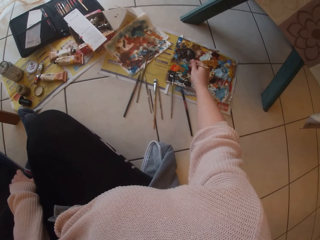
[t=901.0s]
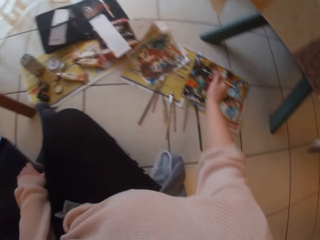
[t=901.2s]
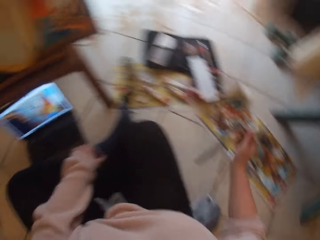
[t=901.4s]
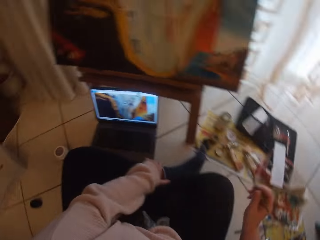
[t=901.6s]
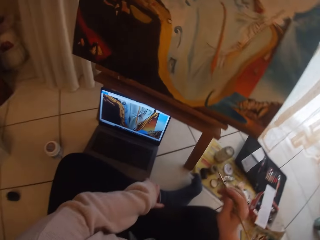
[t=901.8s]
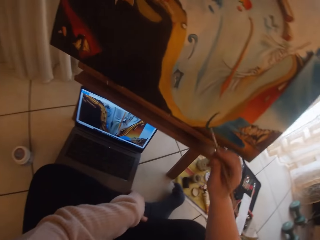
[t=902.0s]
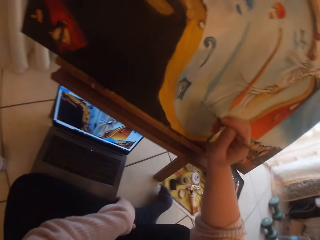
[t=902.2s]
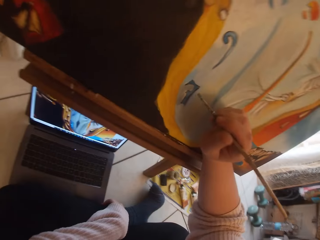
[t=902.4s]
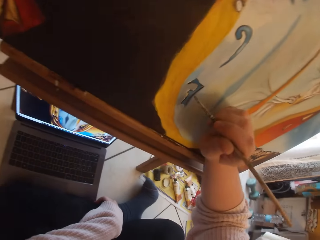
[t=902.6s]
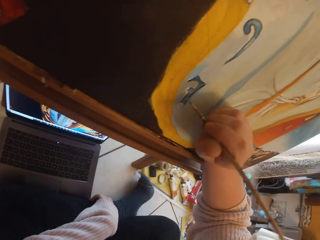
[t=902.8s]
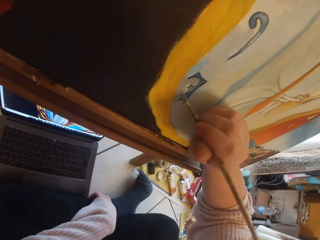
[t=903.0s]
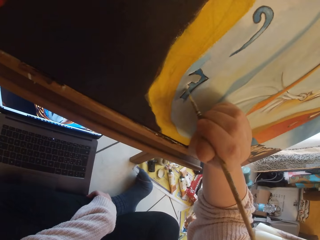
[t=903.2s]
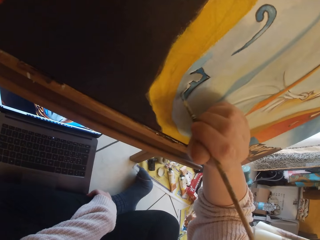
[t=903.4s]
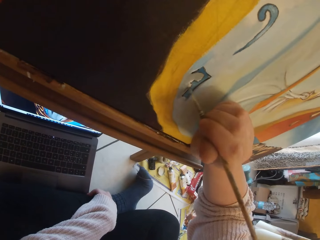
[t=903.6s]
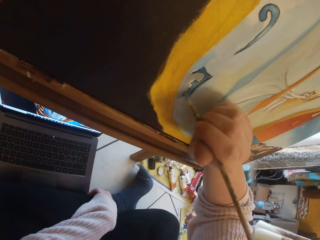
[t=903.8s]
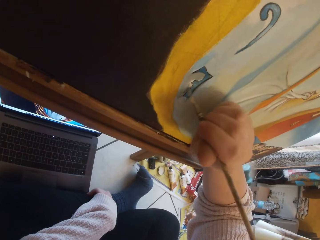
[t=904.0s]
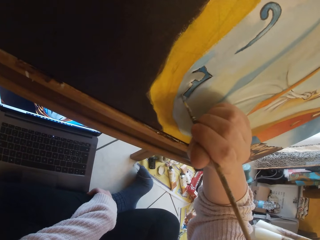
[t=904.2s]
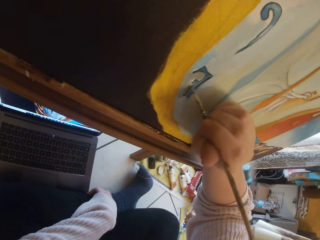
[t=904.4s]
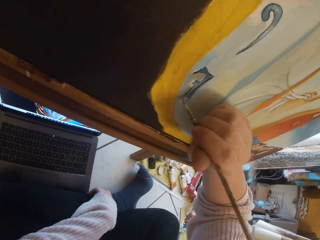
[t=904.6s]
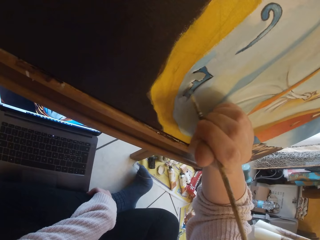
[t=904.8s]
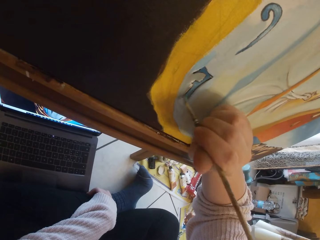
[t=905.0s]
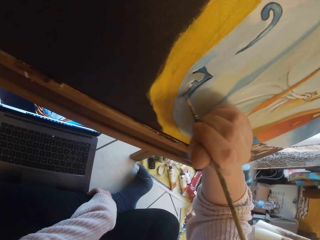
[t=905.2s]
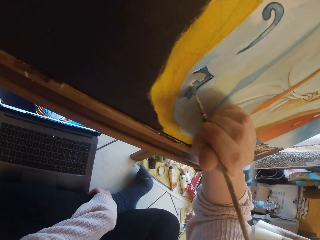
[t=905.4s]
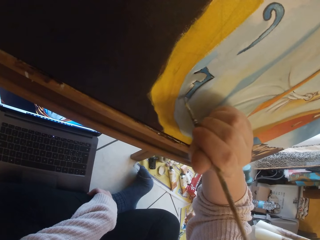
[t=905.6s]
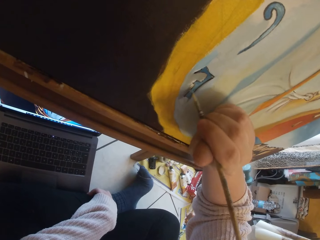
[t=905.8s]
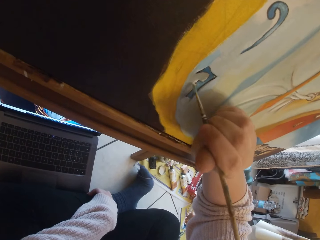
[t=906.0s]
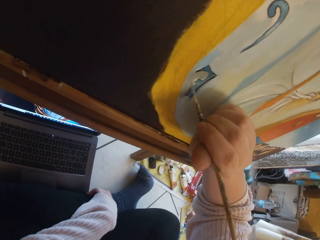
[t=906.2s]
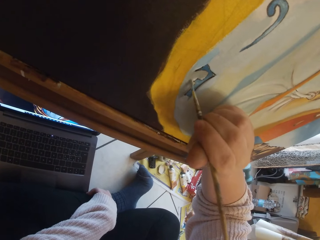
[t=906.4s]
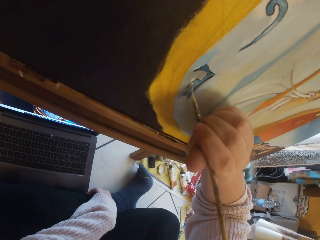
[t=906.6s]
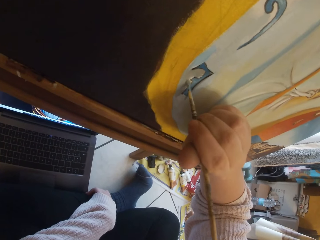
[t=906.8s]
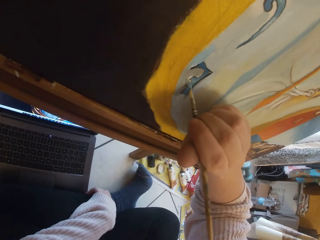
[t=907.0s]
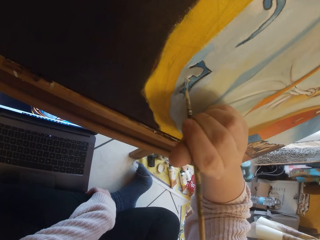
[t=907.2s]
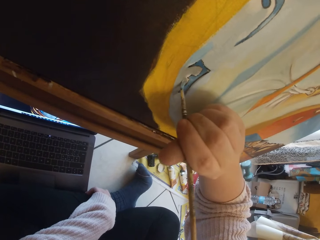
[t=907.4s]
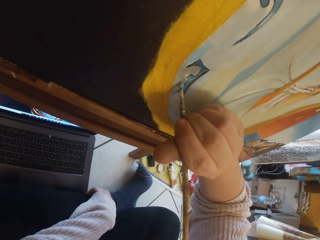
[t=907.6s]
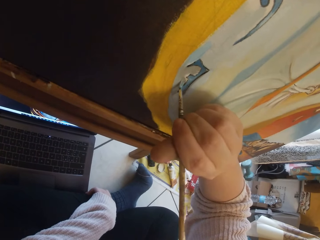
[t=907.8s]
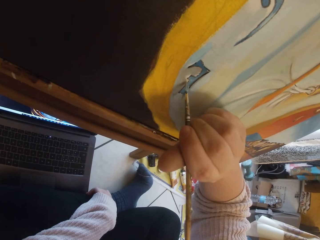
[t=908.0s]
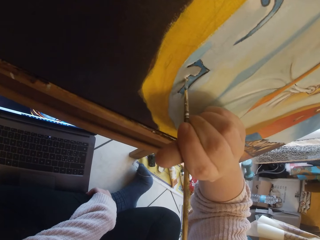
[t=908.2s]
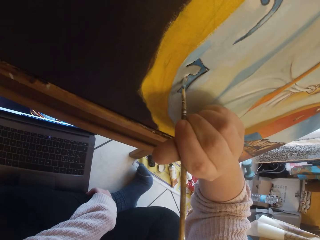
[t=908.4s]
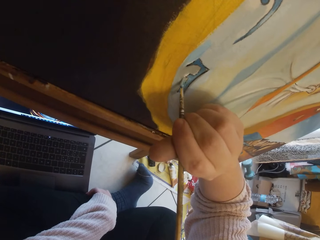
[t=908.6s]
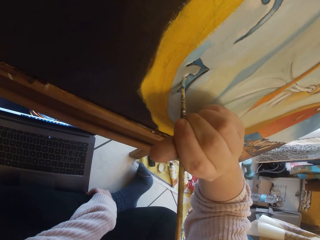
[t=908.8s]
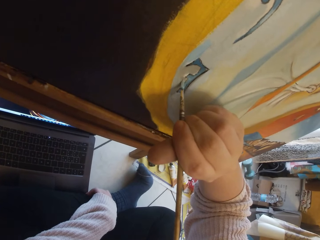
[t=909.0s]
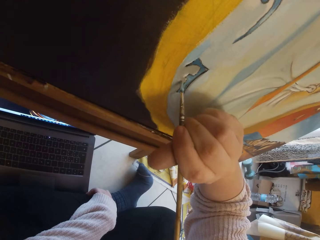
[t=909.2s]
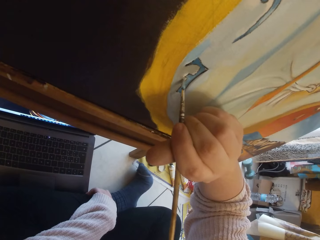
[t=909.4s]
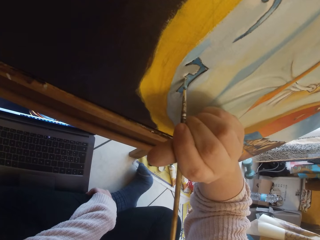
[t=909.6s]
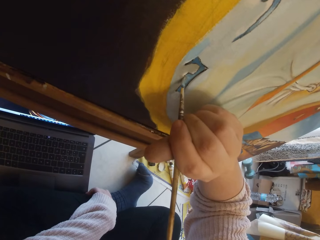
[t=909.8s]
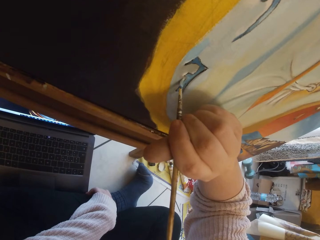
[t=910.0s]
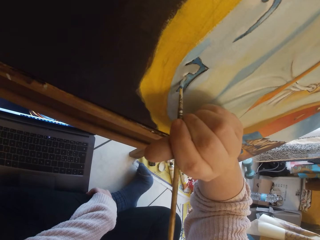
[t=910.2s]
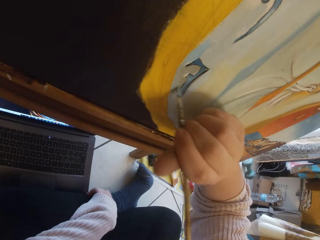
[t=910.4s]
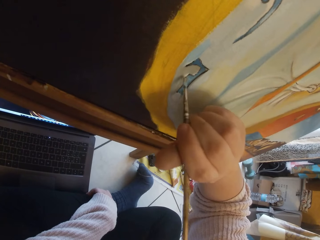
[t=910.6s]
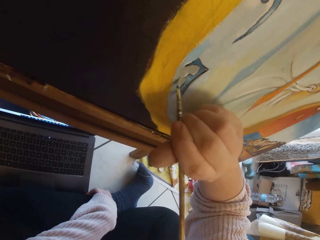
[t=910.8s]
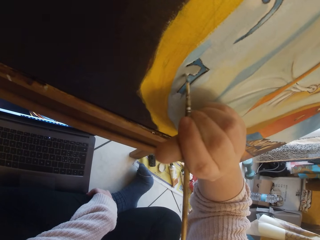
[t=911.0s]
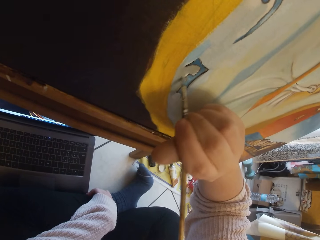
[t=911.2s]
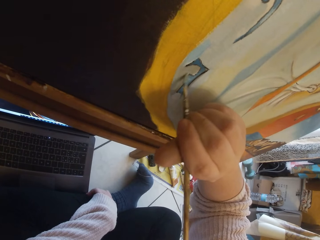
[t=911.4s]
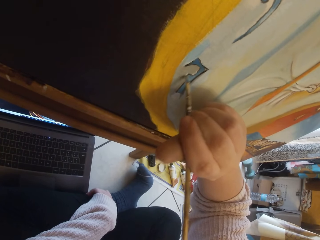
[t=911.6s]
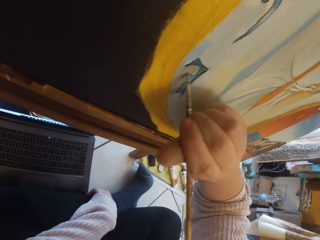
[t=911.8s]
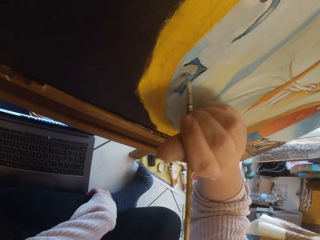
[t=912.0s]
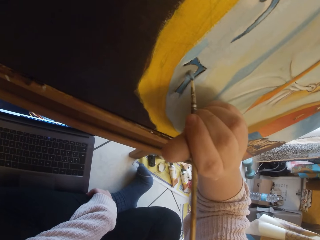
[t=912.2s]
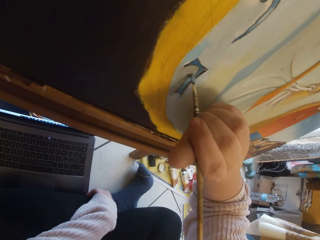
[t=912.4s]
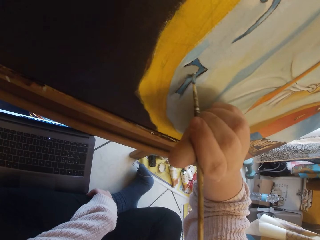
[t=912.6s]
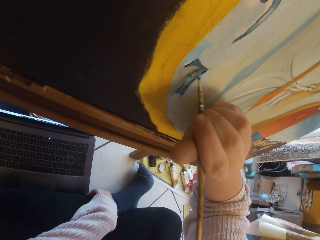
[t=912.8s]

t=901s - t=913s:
The camera wearer paints the image from the laptop on the ground on the canvas with a paintbrush in her right hand.

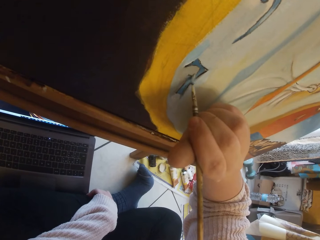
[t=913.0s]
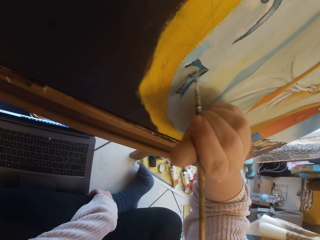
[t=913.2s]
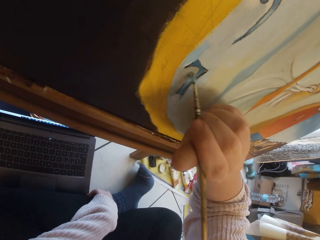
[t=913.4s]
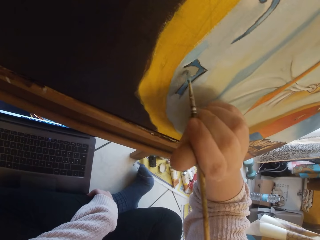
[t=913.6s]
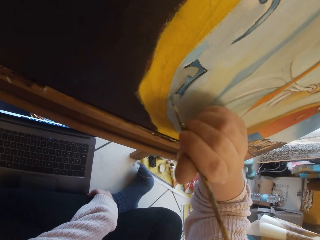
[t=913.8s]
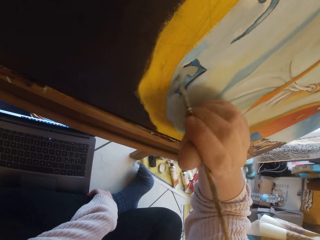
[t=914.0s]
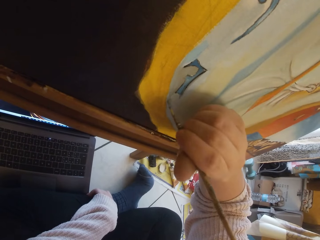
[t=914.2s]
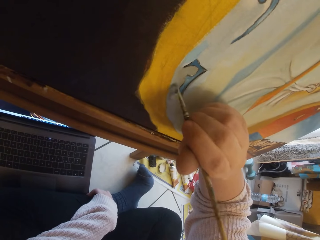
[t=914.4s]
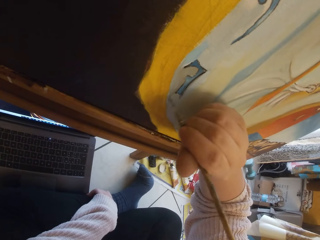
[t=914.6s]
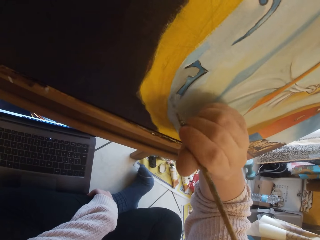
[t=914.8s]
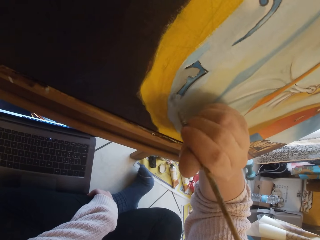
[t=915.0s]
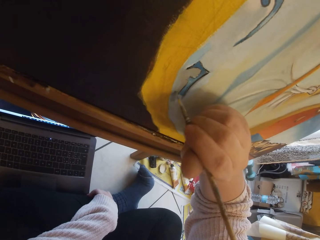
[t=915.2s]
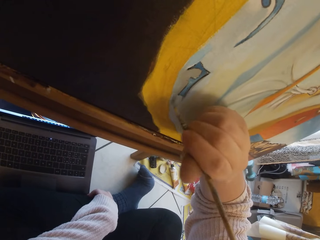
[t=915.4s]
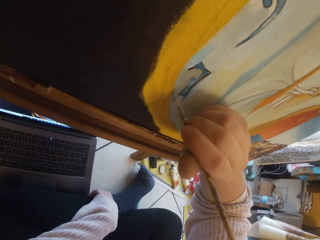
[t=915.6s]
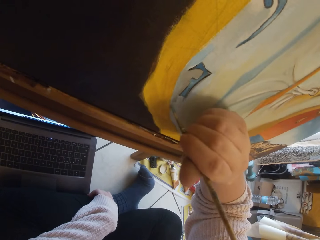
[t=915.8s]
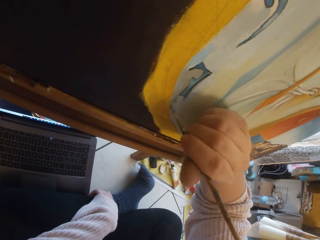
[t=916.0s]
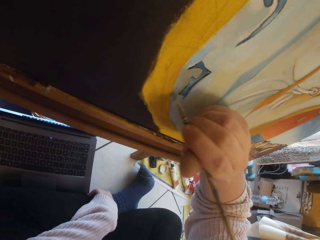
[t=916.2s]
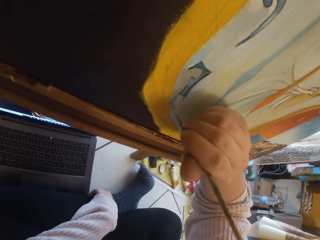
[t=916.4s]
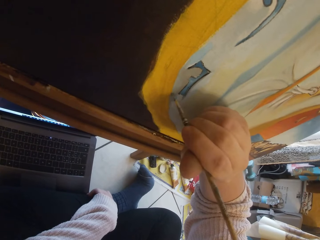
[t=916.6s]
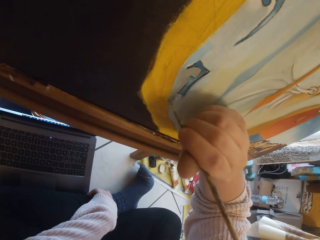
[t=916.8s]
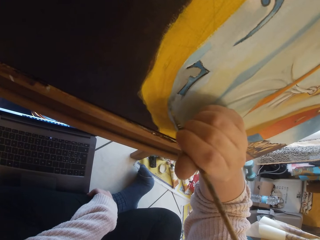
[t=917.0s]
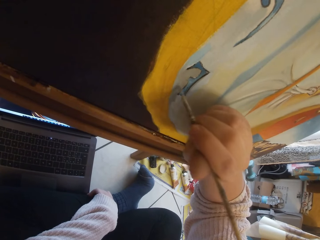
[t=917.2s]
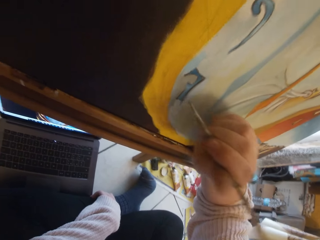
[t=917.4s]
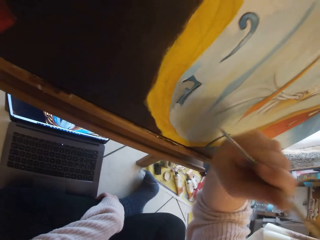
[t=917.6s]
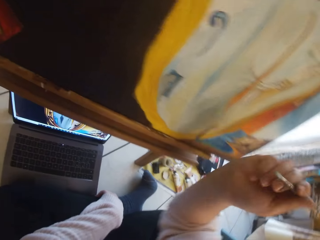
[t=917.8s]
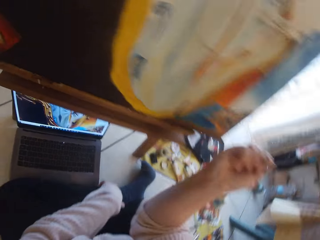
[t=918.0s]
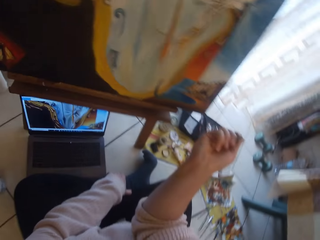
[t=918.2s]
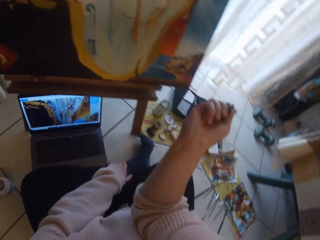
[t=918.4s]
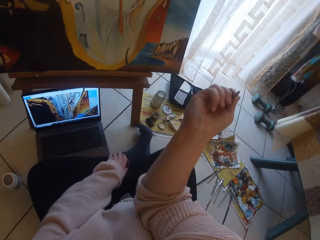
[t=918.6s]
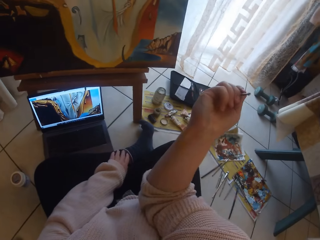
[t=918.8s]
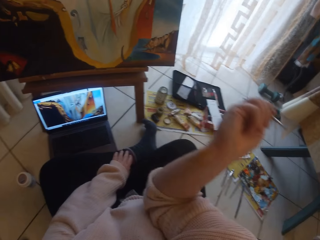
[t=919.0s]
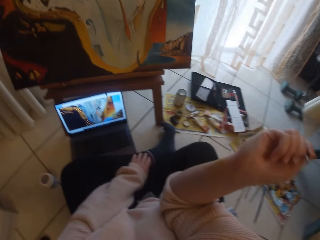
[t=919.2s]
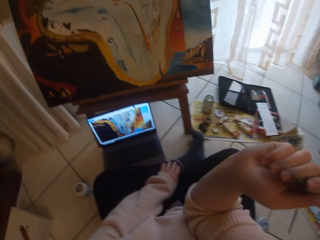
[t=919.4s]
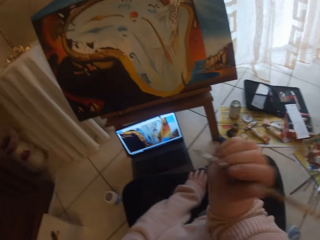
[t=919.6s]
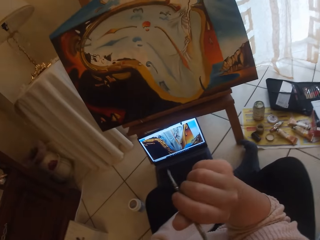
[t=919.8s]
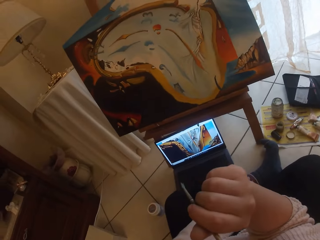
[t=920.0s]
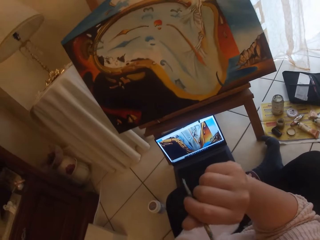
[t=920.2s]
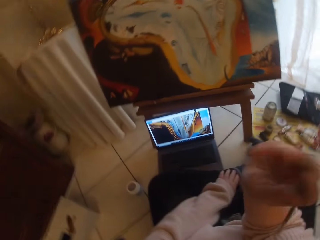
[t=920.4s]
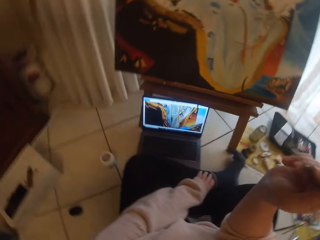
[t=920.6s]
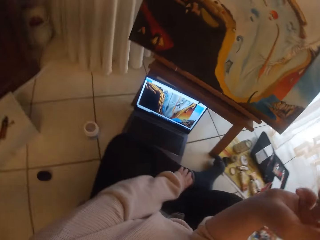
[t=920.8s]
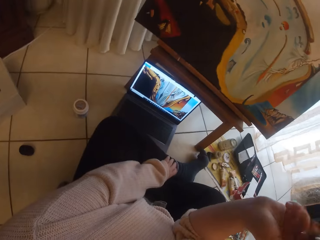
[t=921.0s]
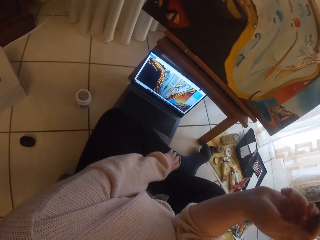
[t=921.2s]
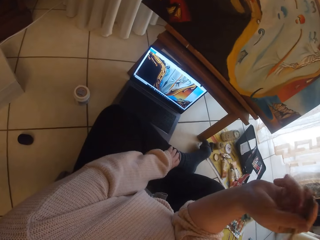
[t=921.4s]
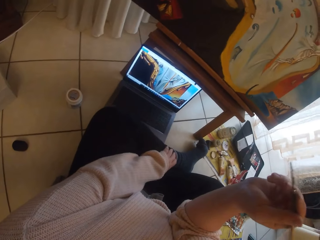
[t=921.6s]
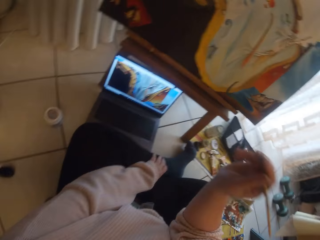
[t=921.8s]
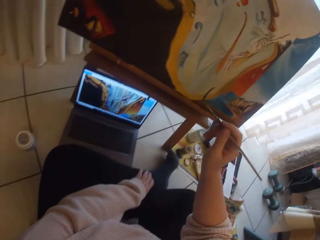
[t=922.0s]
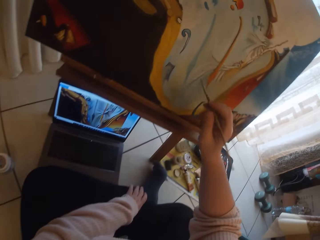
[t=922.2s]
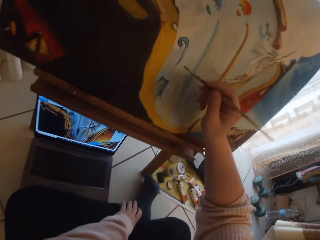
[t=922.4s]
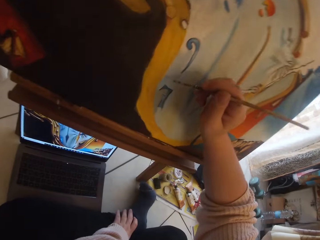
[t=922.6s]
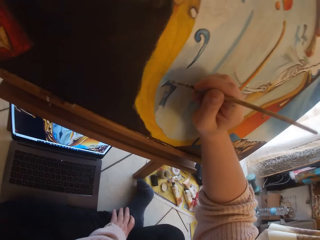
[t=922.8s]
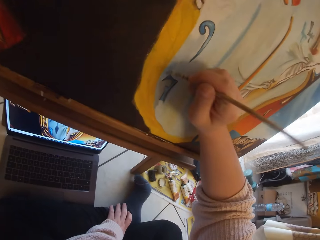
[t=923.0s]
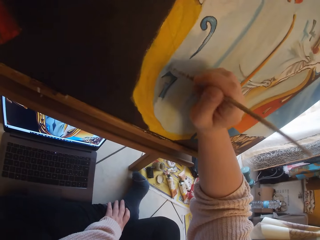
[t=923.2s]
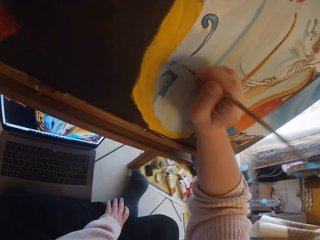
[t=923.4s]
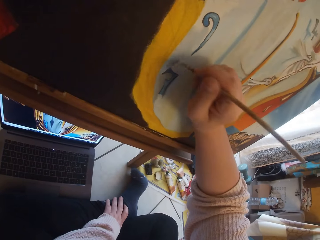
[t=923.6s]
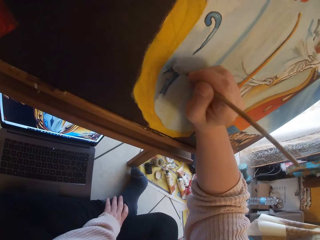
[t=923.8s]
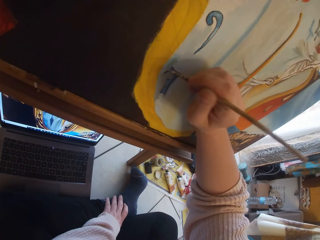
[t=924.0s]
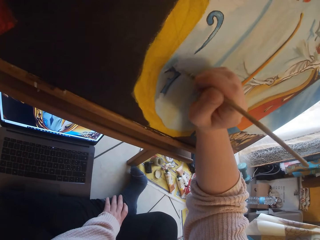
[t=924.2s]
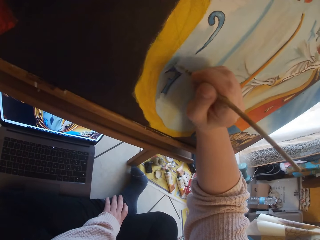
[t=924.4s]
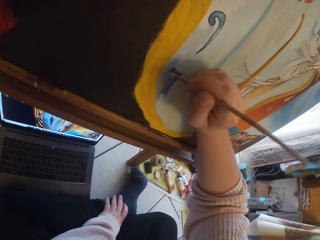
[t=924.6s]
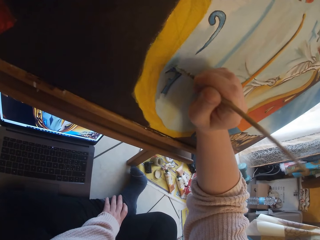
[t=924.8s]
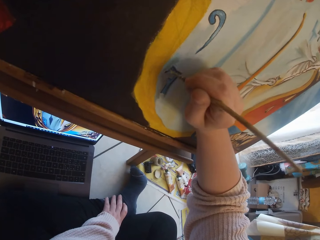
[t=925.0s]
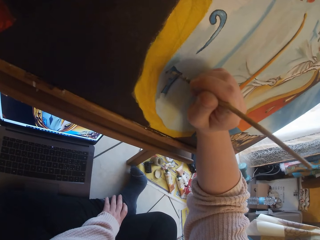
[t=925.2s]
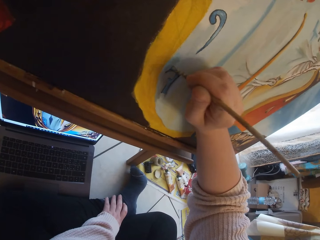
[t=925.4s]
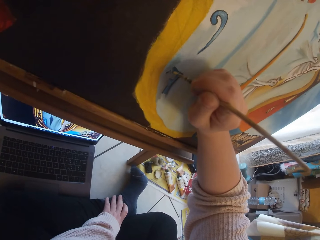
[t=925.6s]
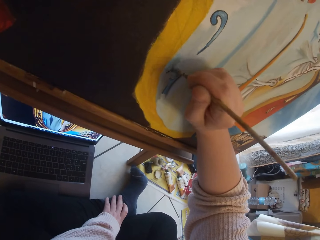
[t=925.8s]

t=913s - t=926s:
The camera wearer removes the brush from the painting. She makes gestures in the air with the paintbrush in her right hand. She paints the image from the laptop on the ground on canvas with the paintbrush in her right hand.
